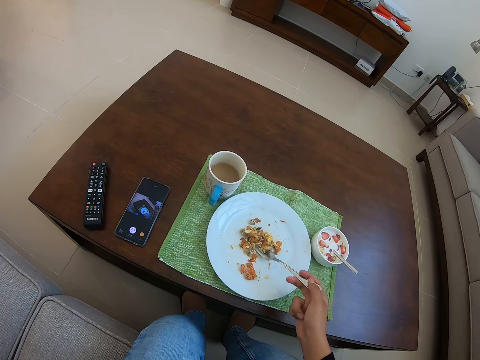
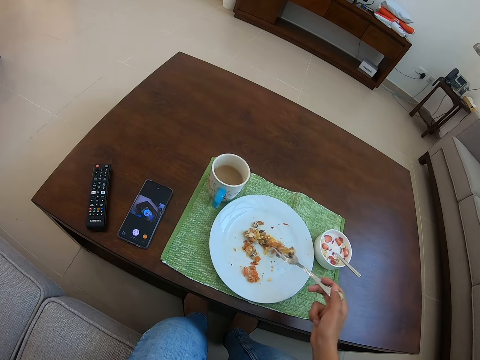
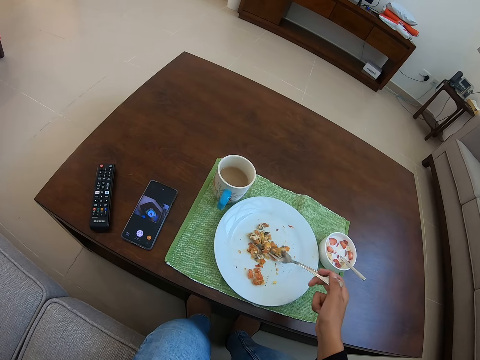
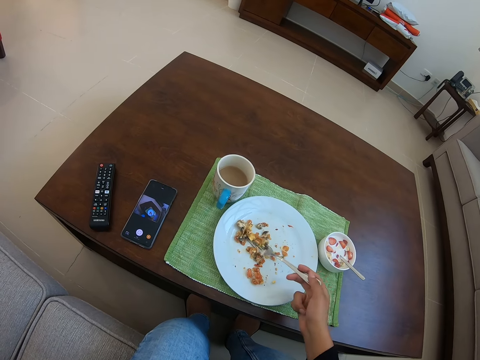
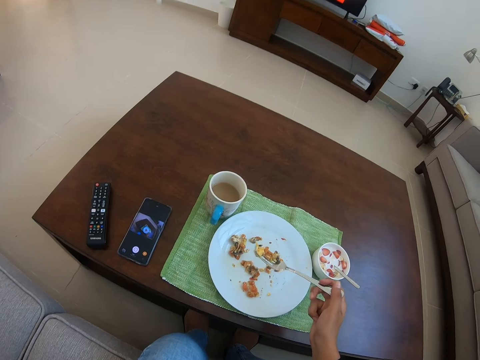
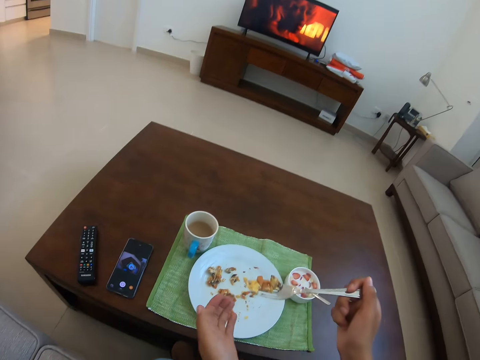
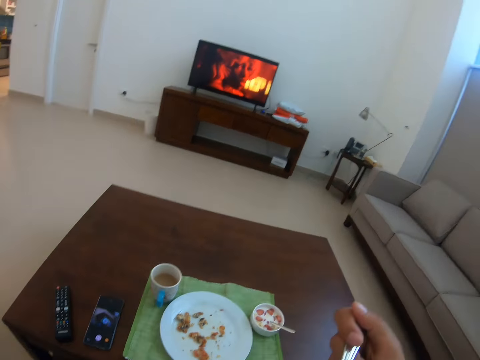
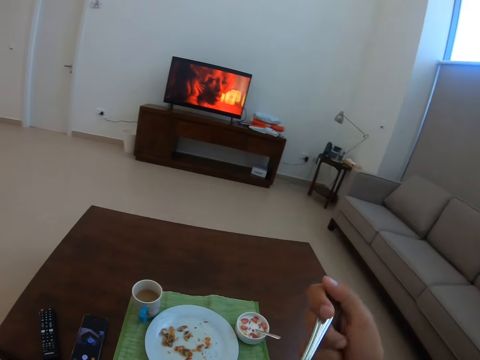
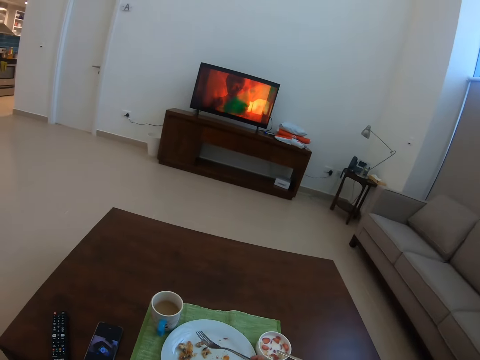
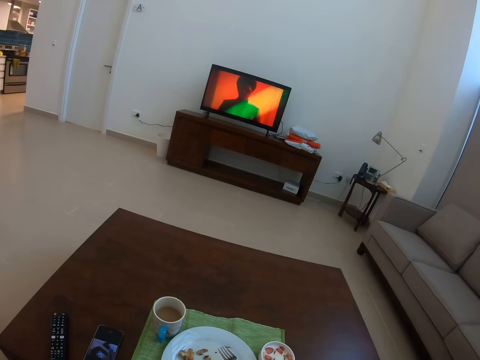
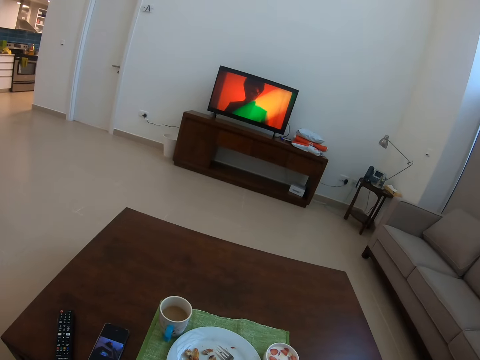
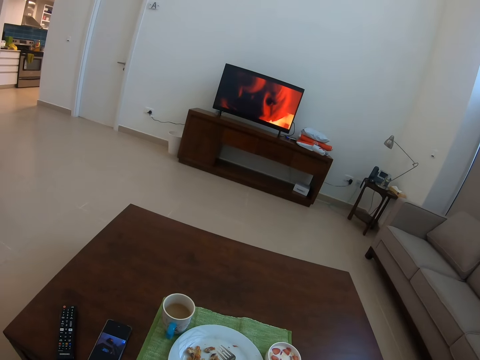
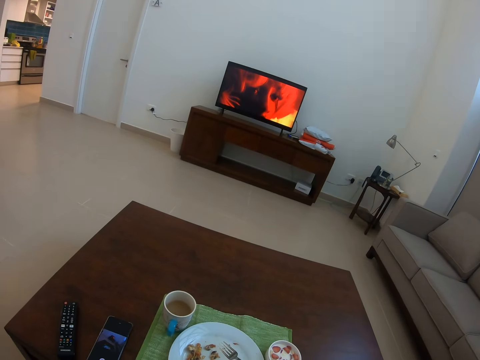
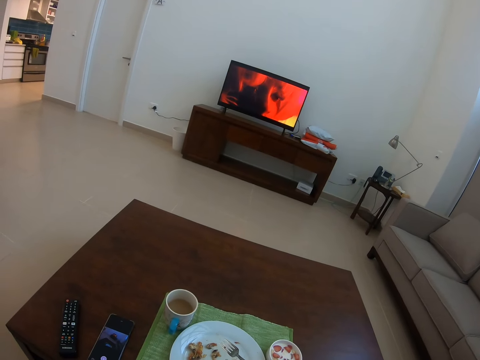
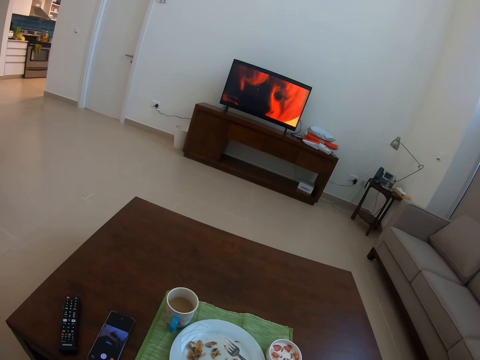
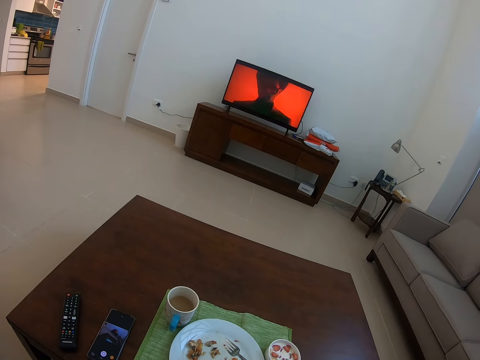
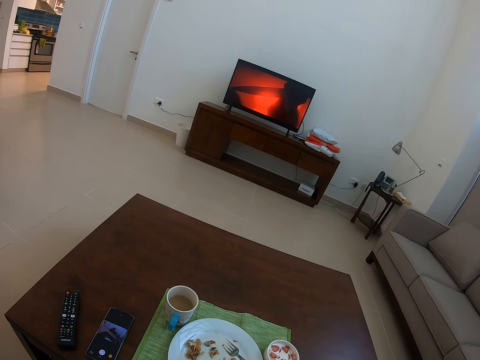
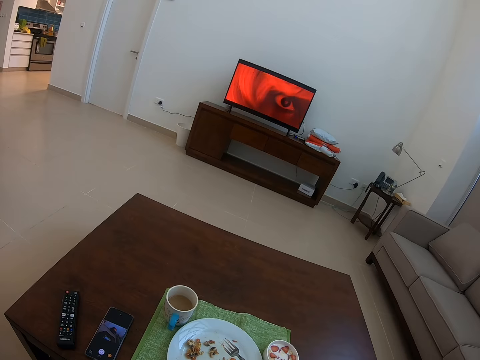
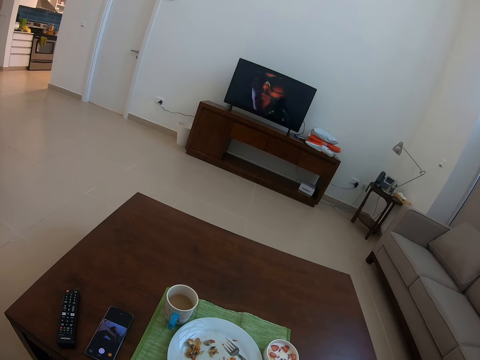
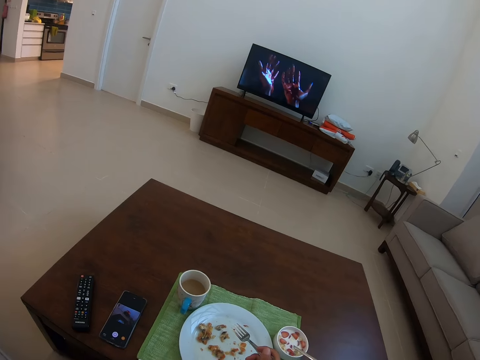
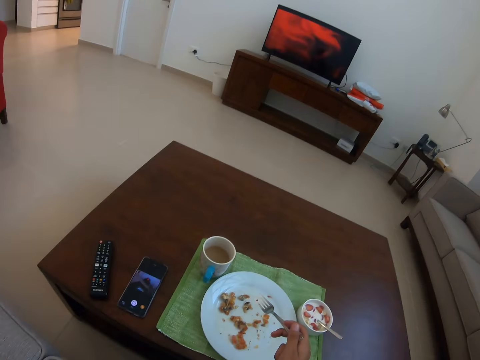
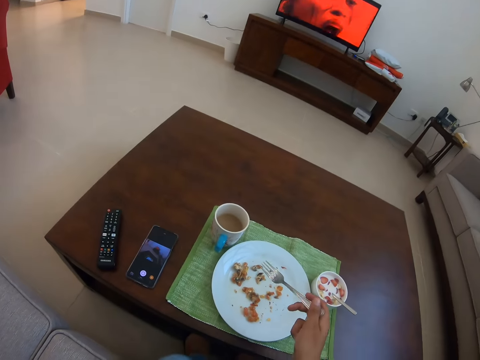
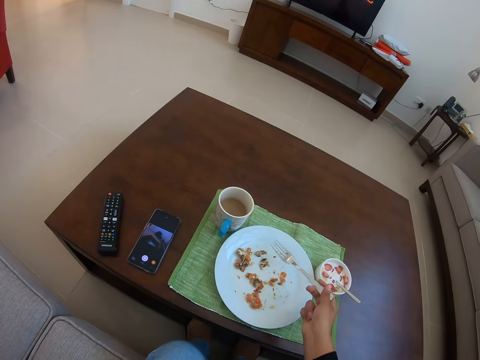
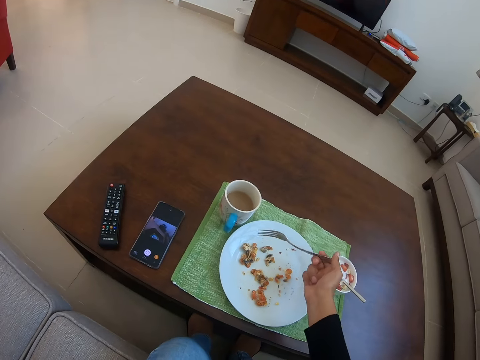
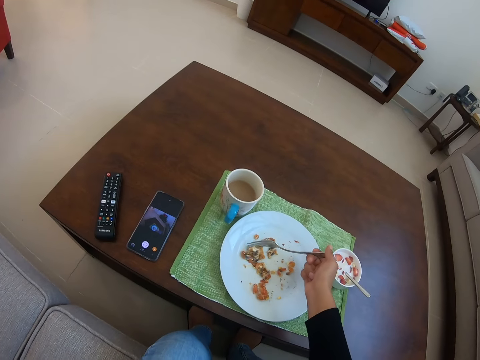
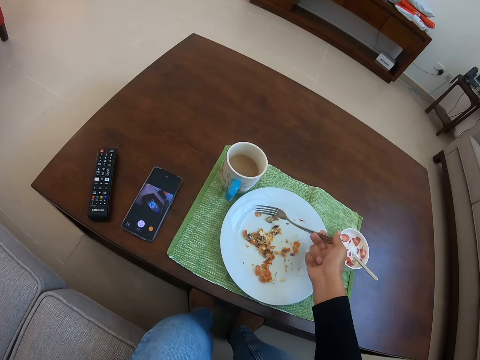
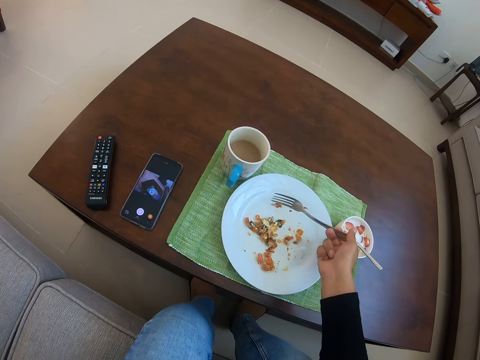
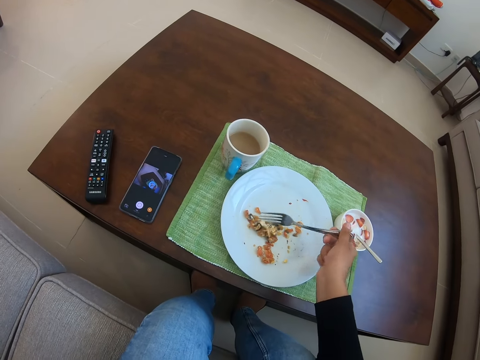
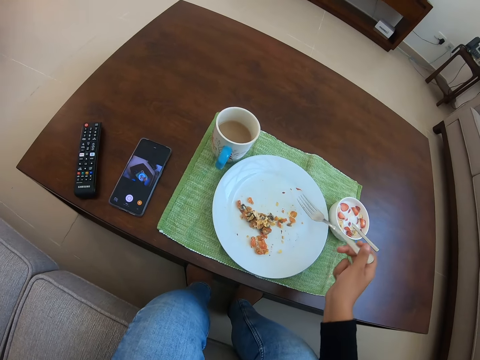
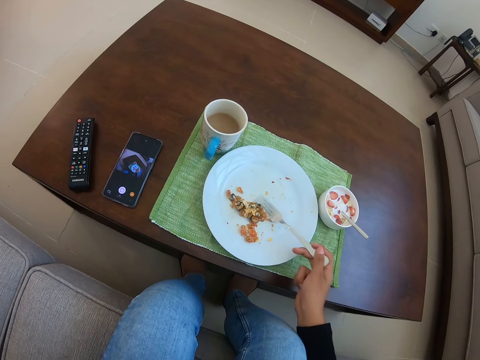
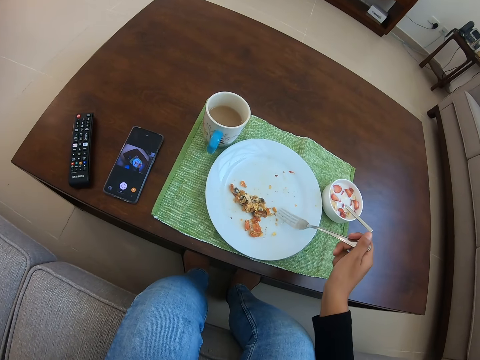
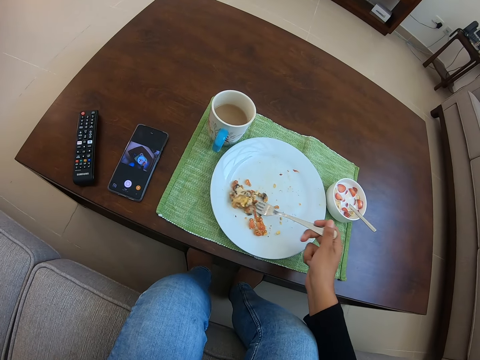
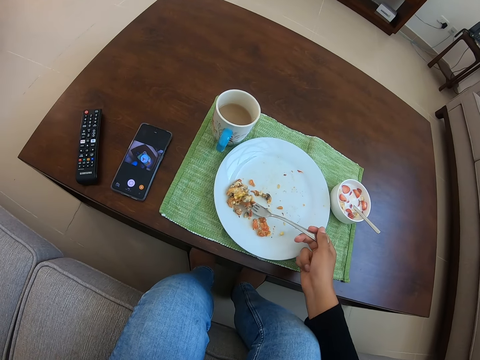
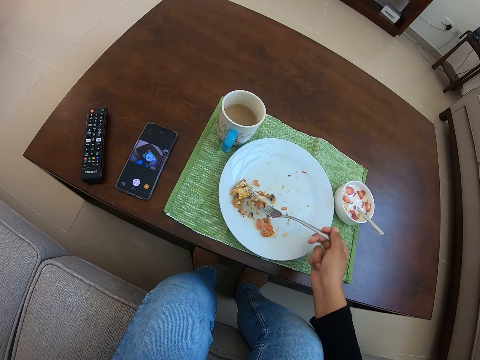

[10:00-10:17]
The camera wearer eats snacks or food. They pick the food from the plate.

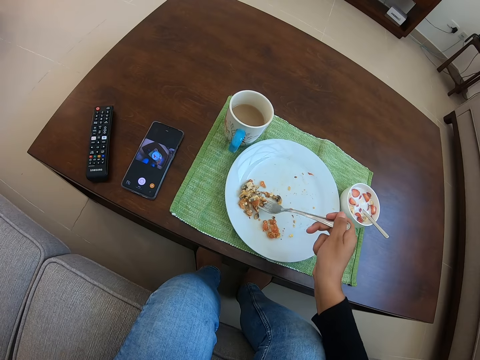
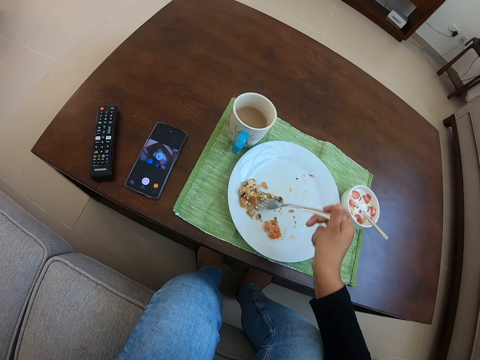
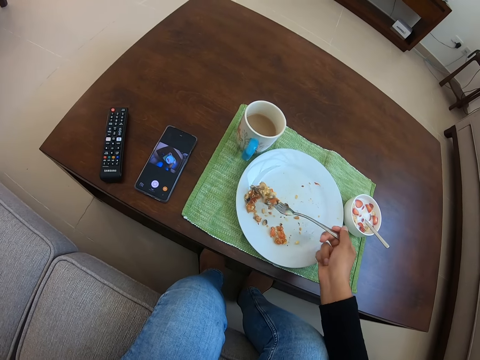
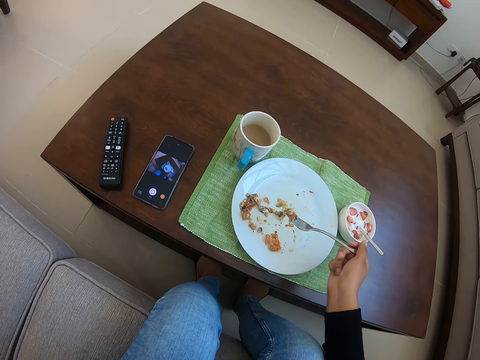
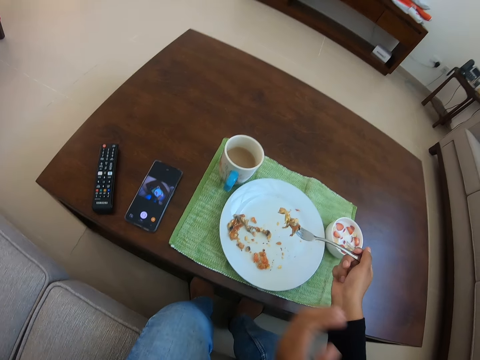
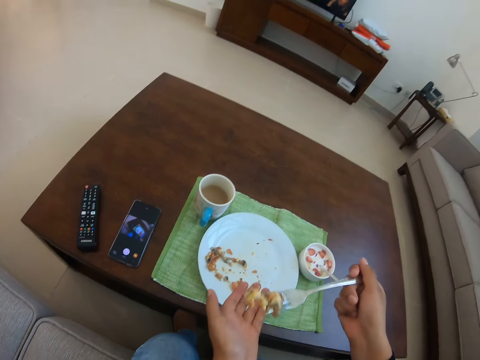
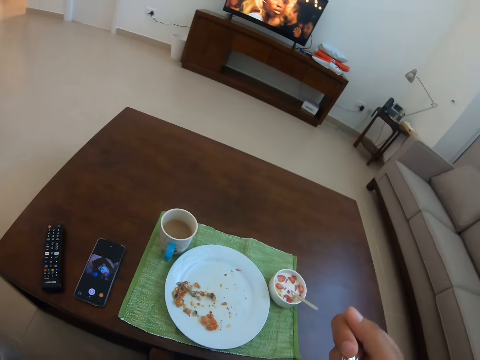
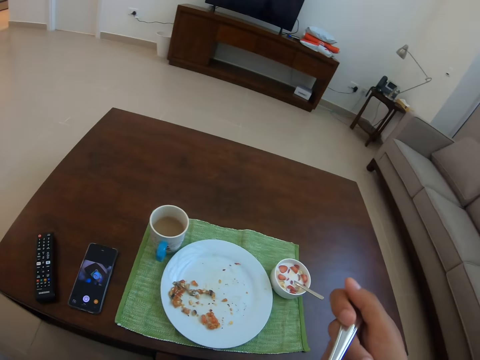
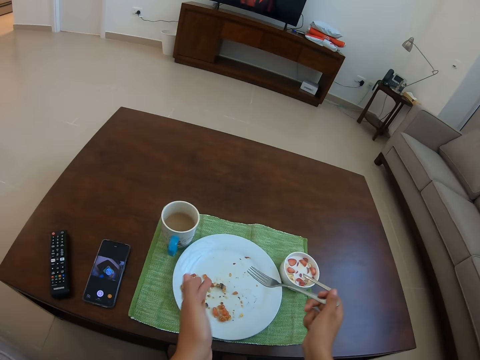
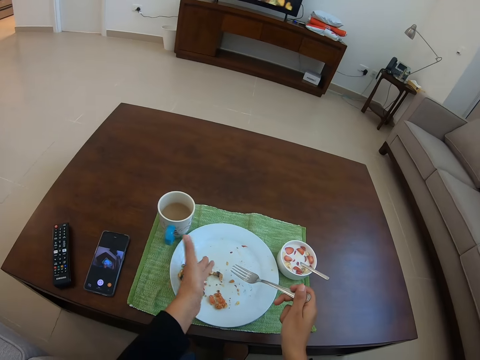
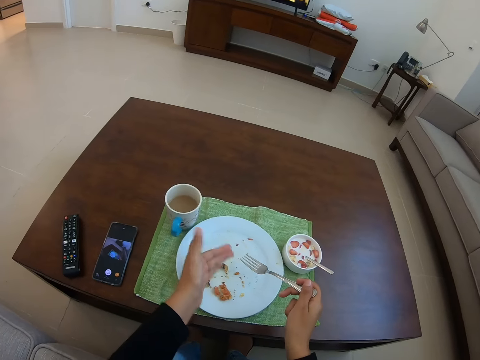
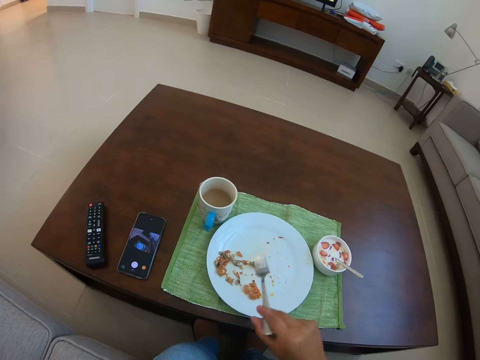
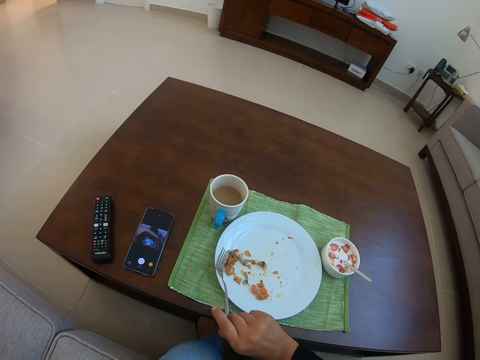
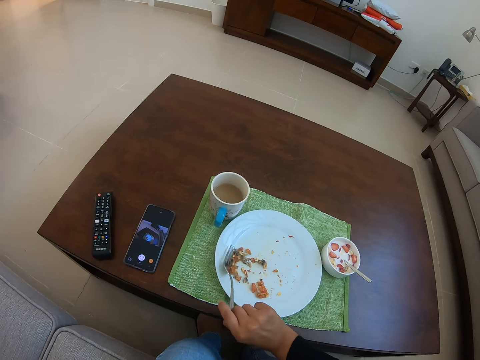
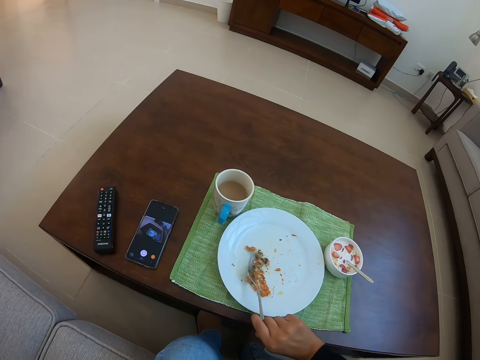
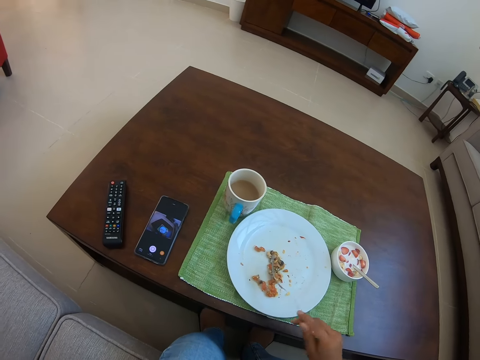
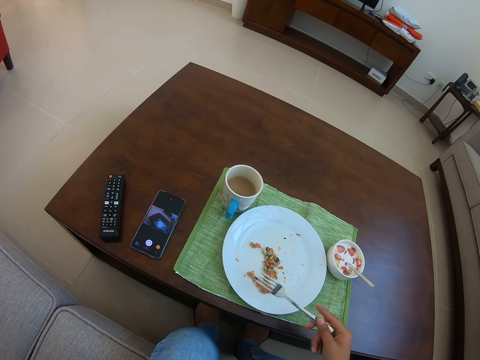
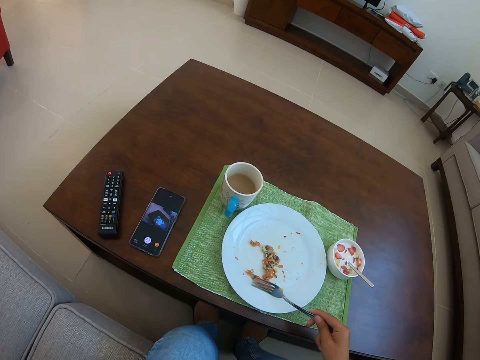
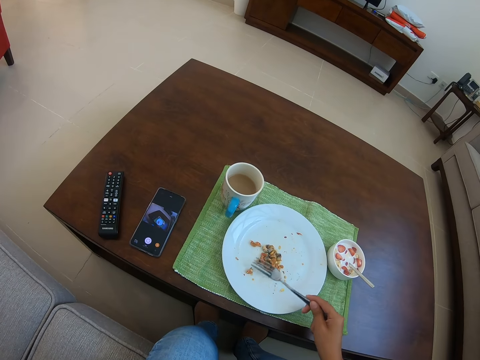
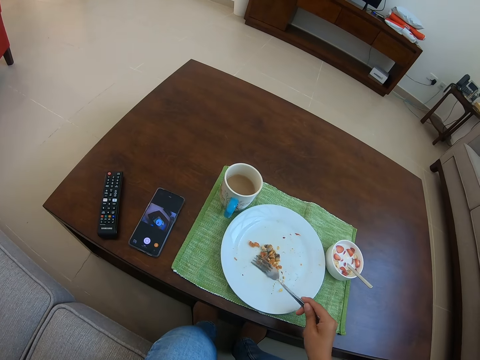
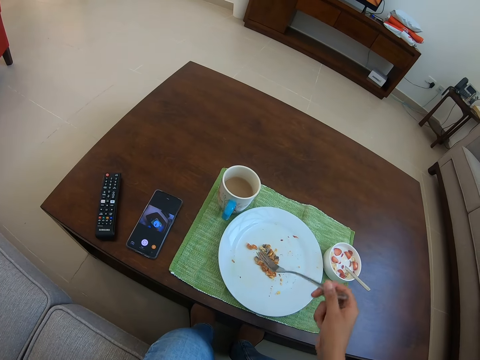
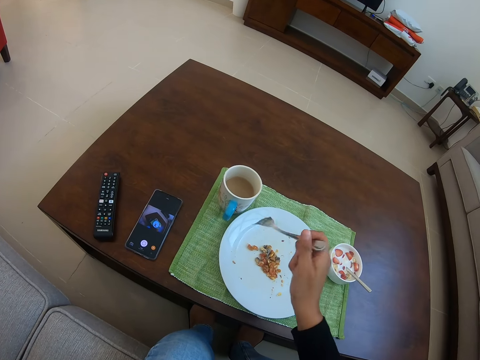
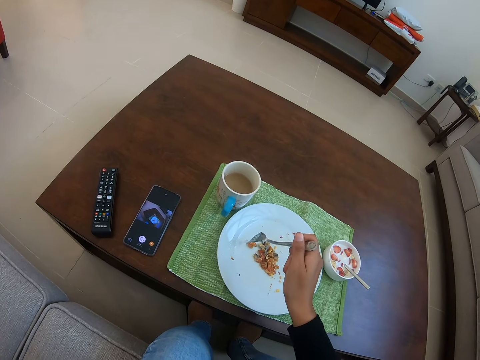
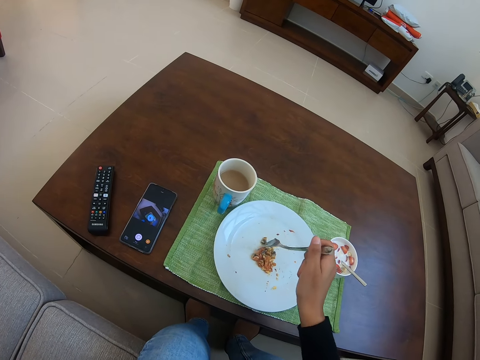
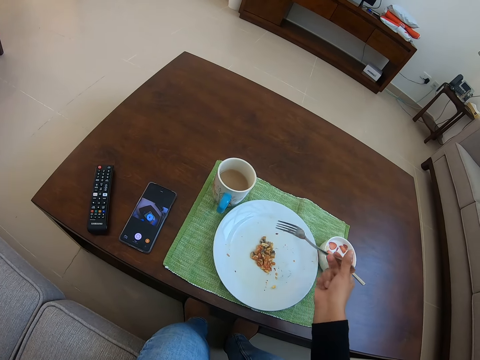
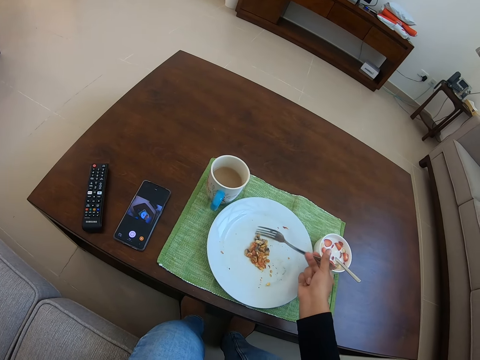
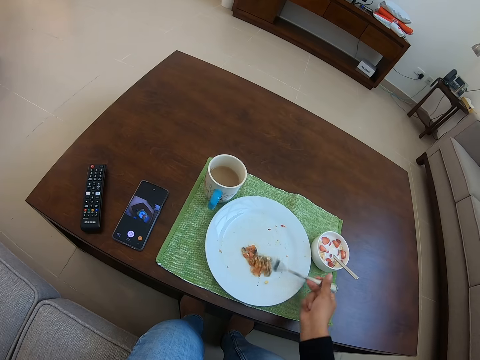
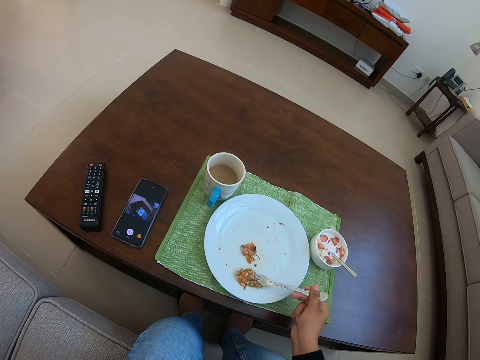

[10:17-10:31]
The camera wearer eats snacks or food. They pick the food from the plate.
